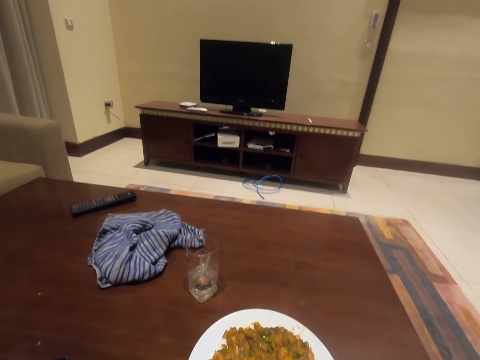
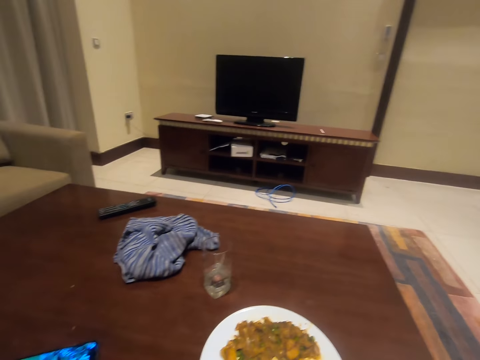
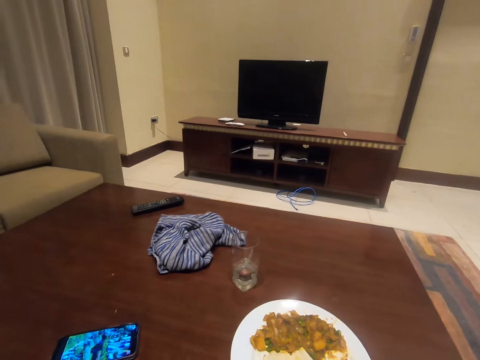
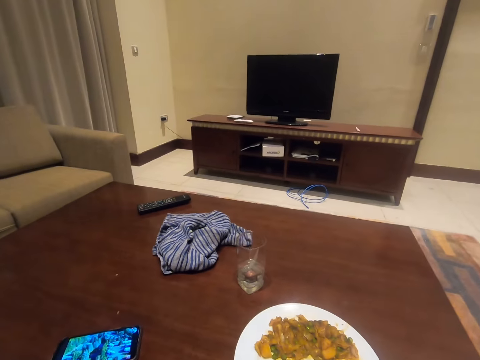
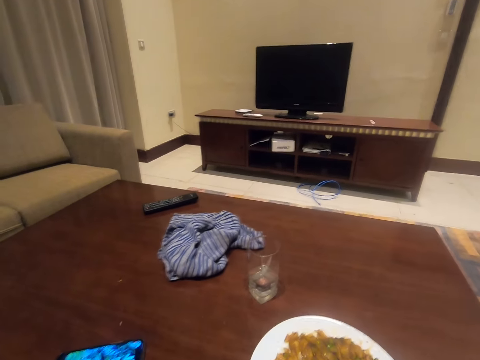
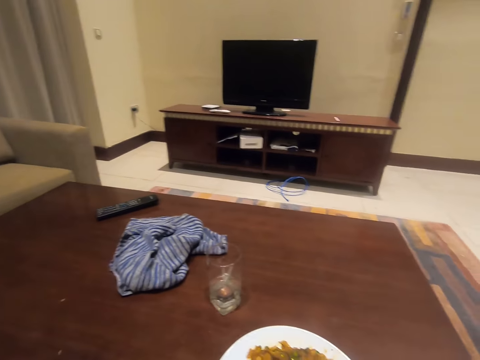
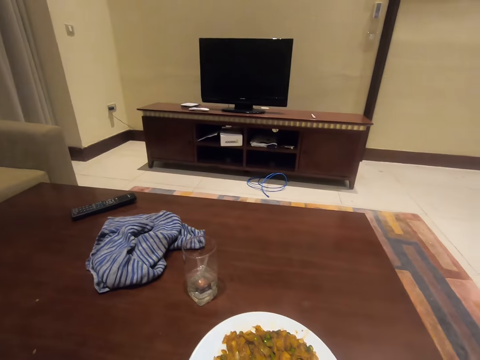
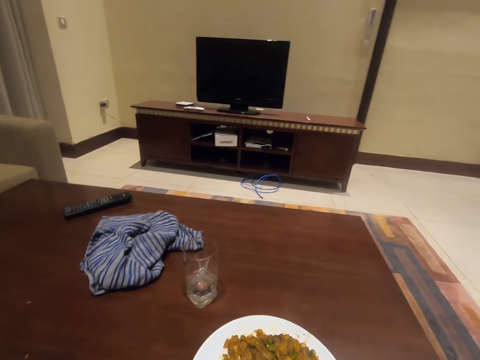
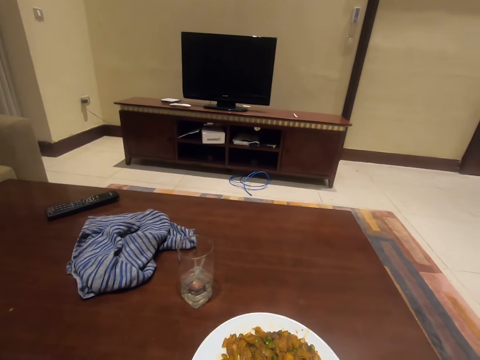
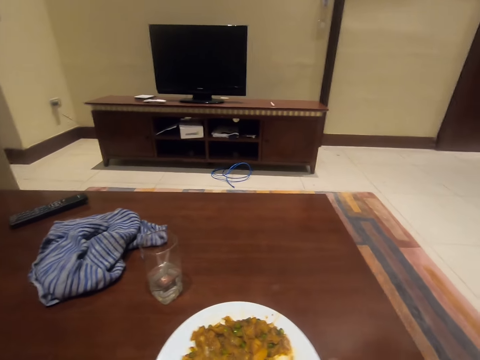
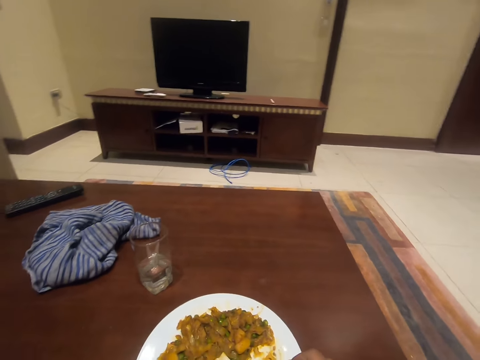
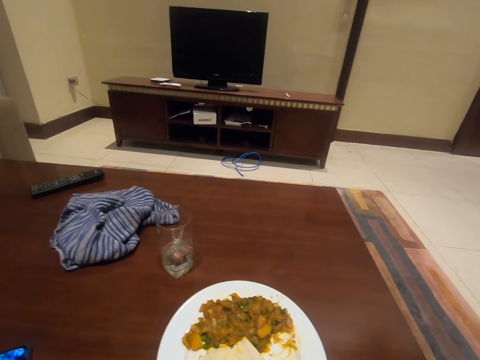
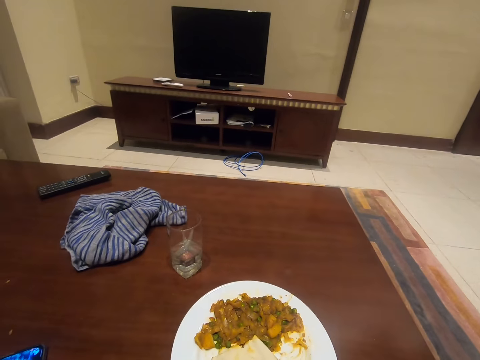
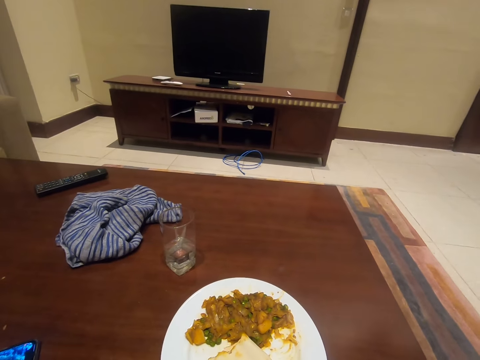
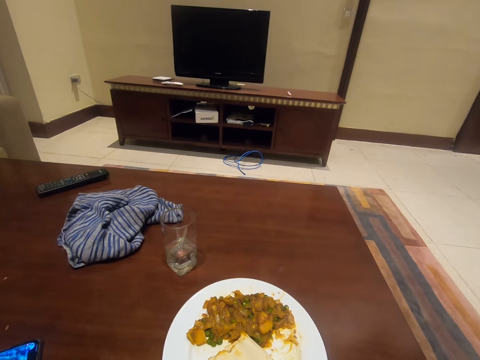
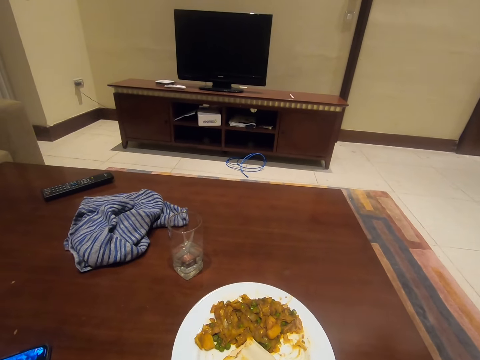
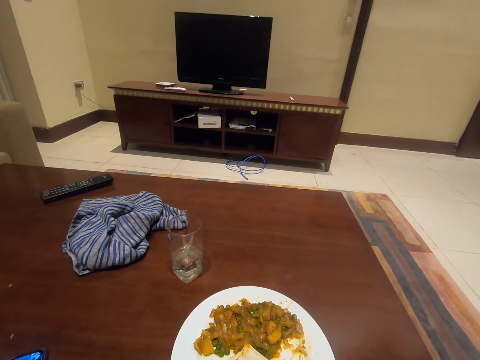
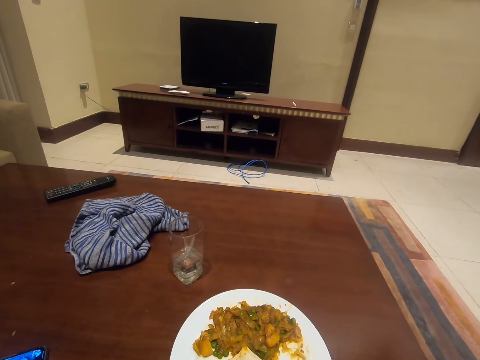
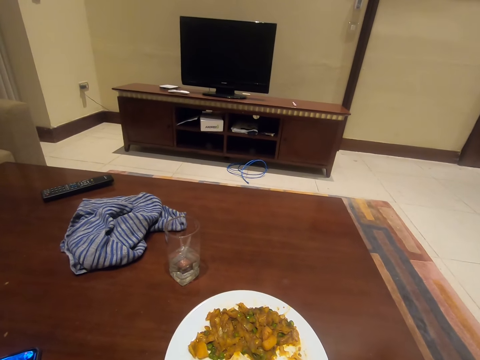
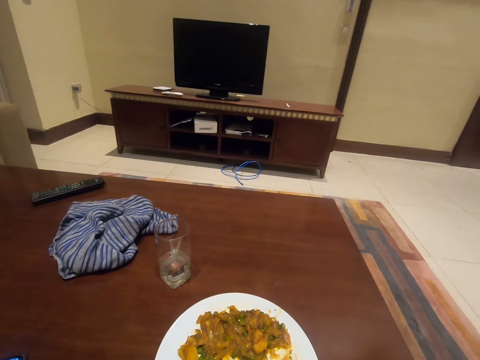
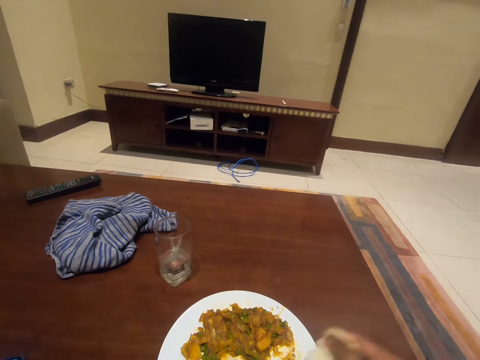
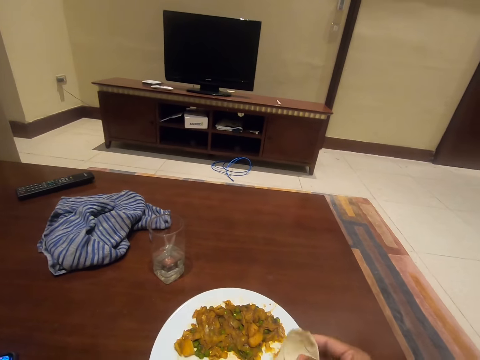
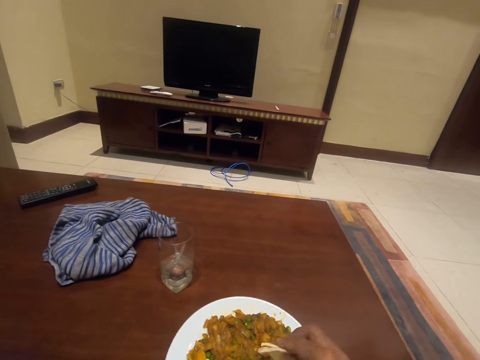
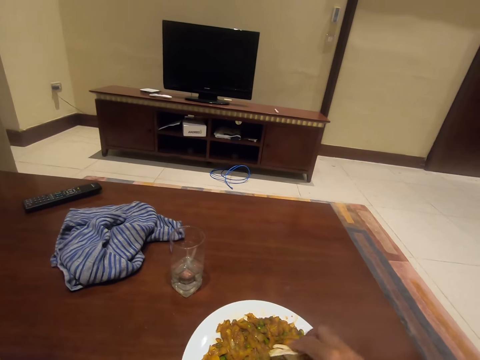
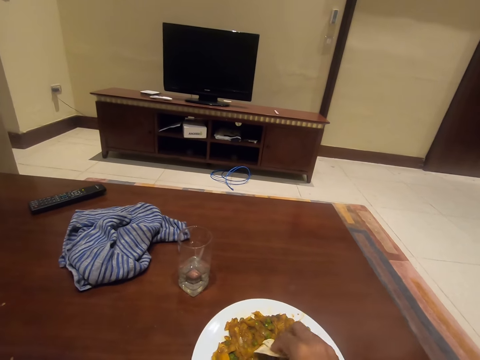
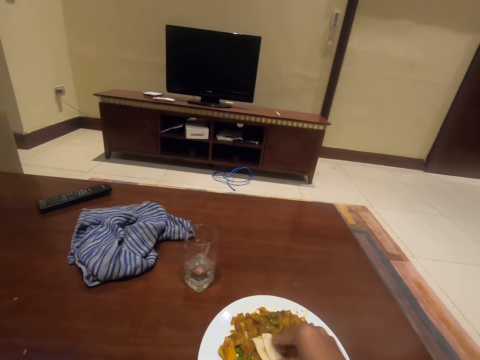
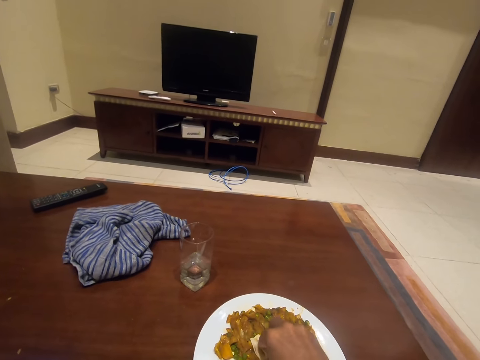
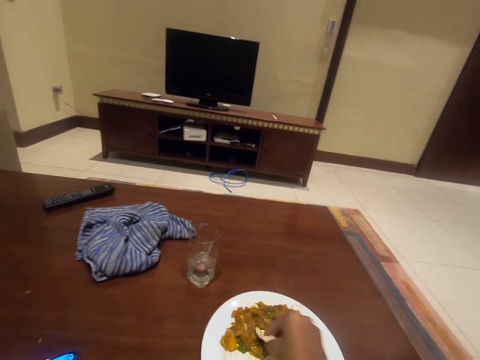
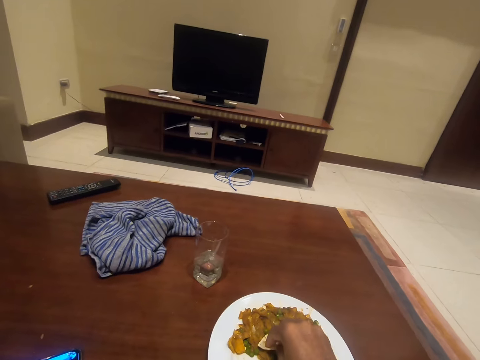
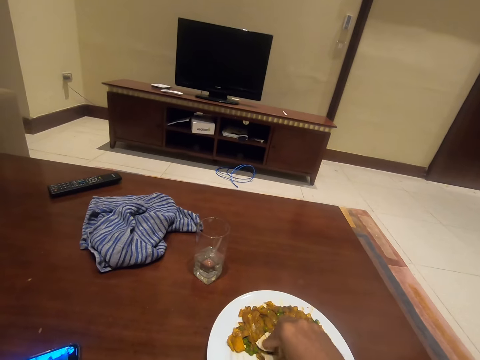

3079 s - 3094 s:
The camera wearer looks at the phone. They look around. They pick the food from the plate with their hand.

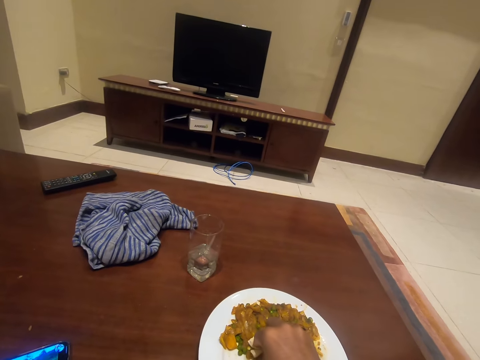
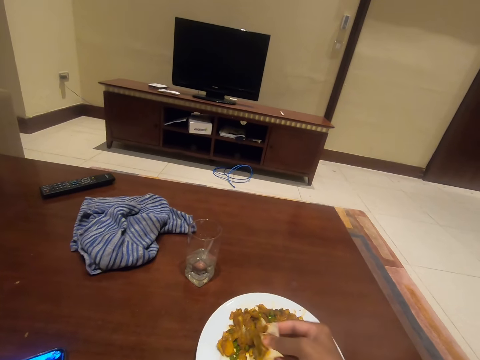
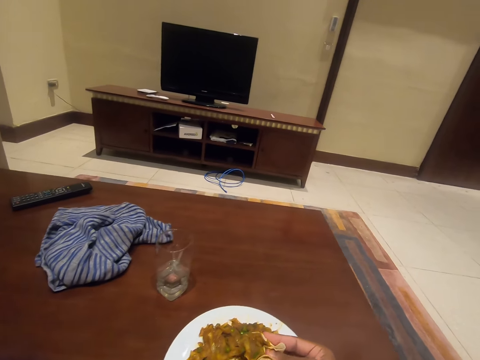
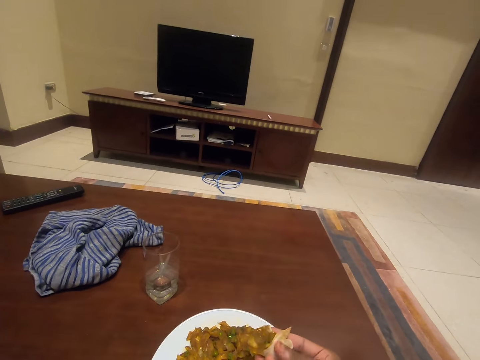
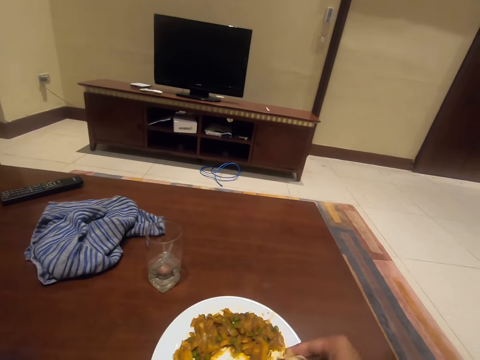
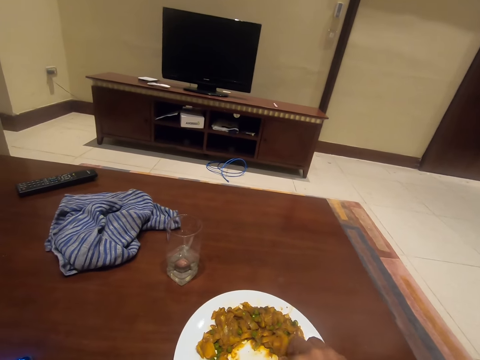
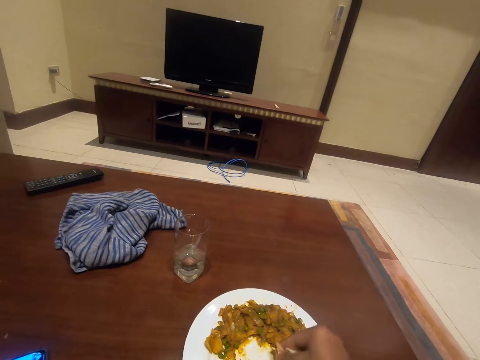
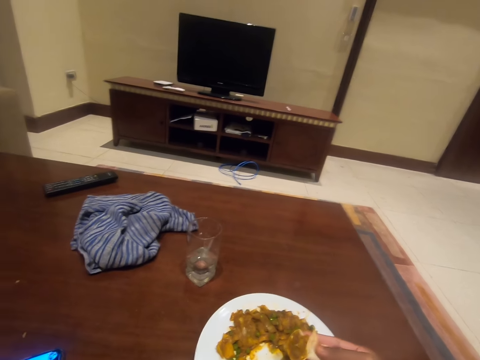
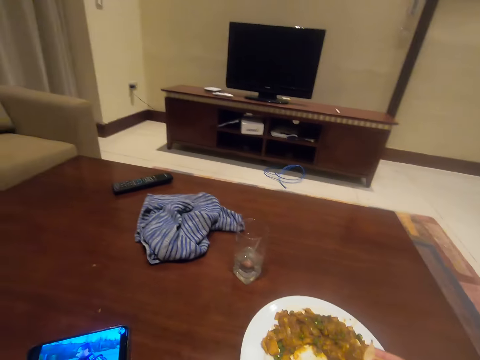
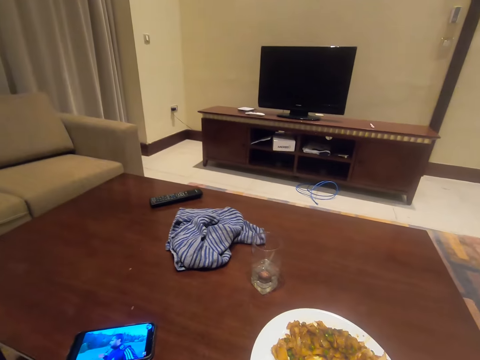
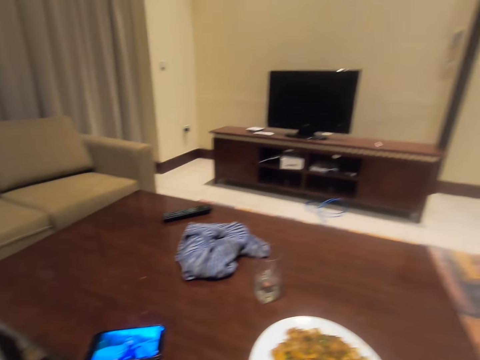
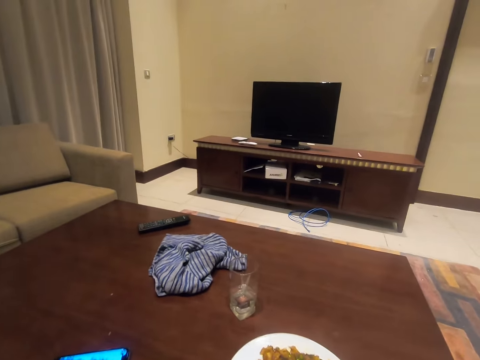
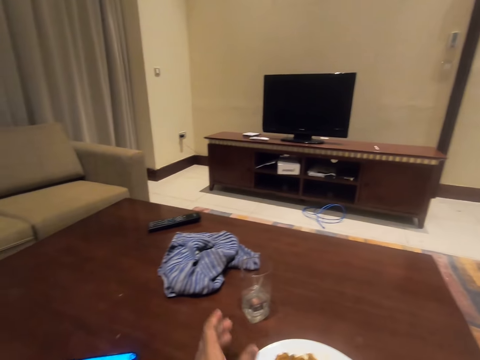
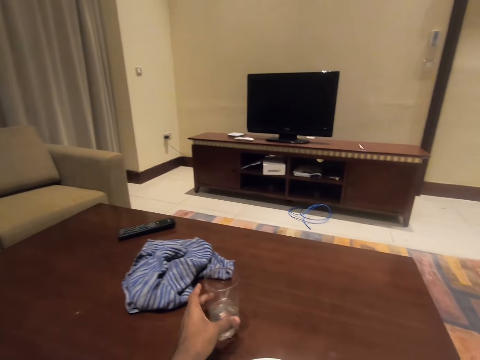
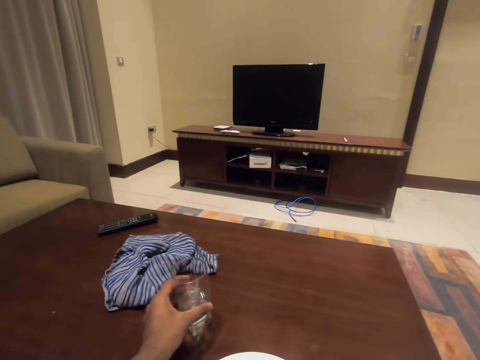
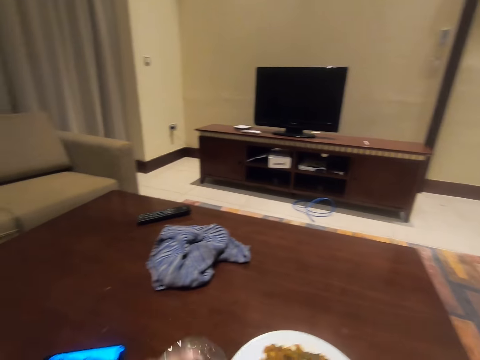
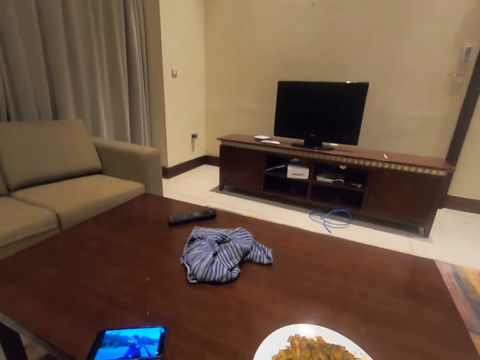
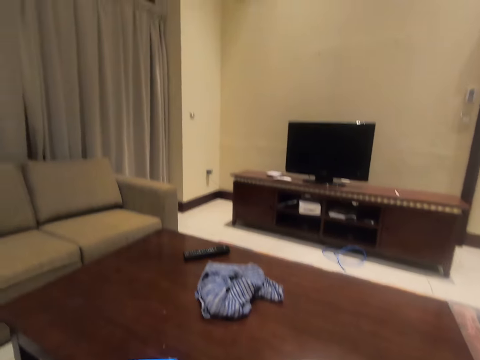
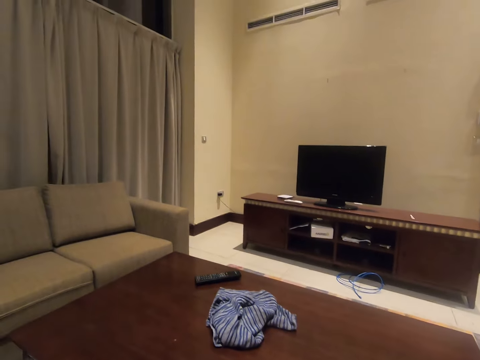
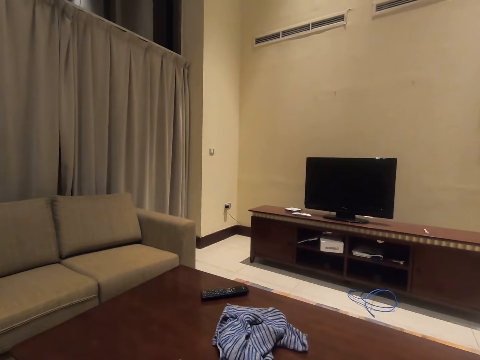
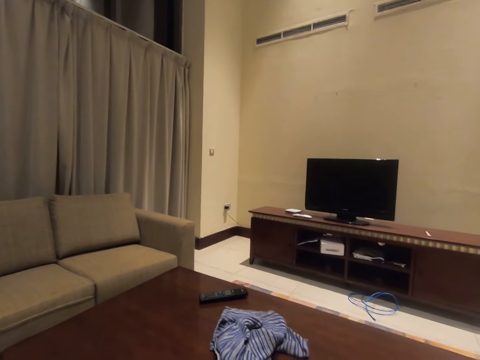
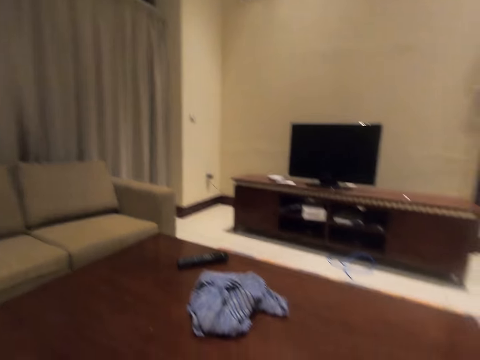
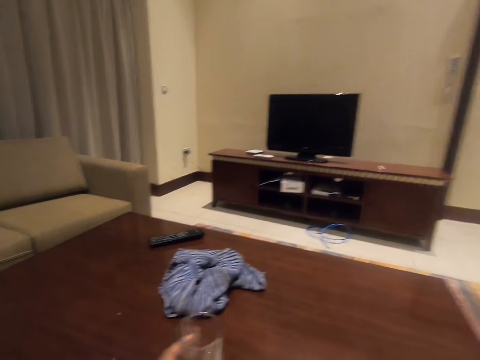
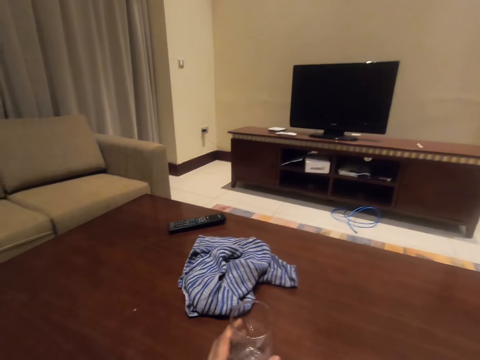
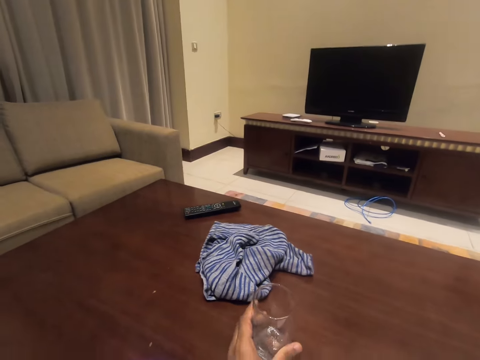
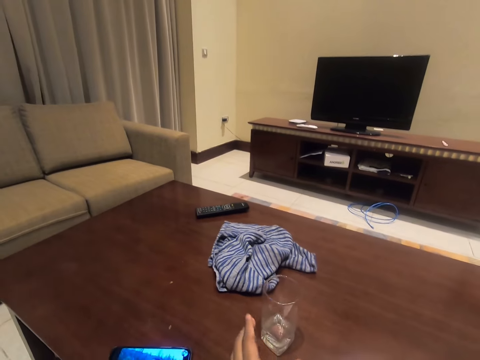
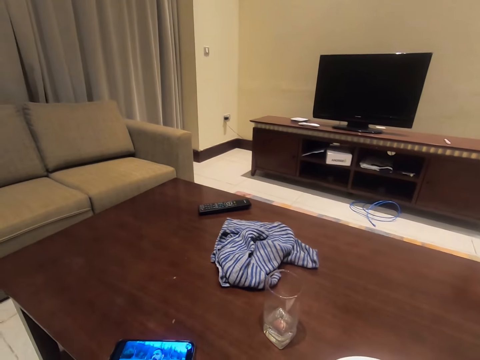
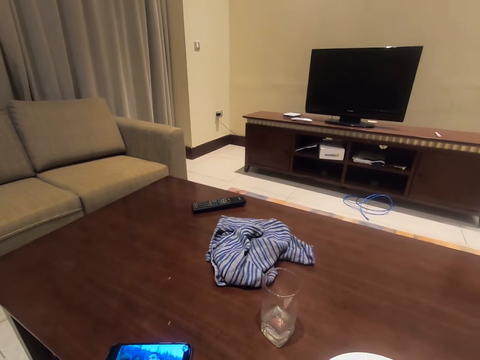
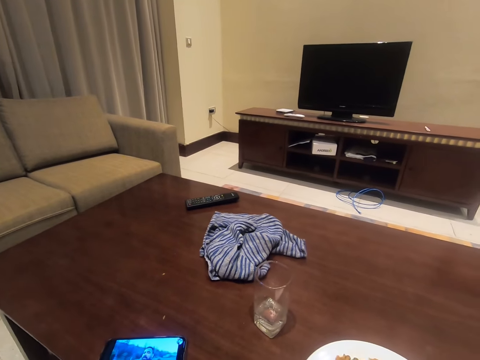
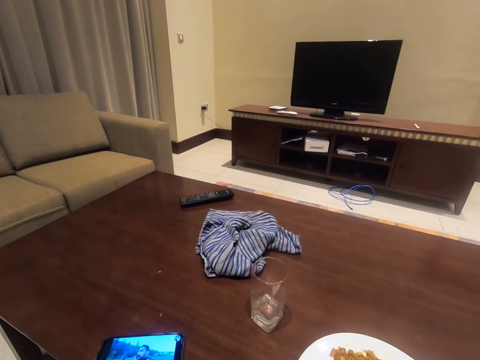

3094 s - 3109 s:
The camera wearer looks at the food. They take the food with their hand from the plate. They look at the phone. They pick the glass from the table with their left hand. They look at the phone. They look around. They put the glass on the table with their left hand. They look at the phone.
